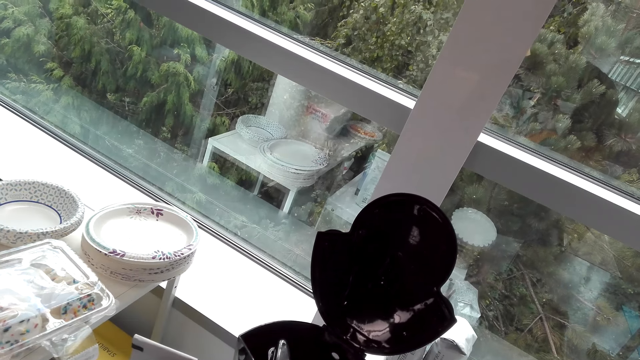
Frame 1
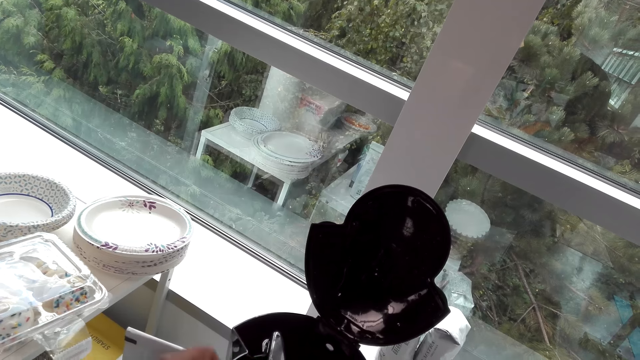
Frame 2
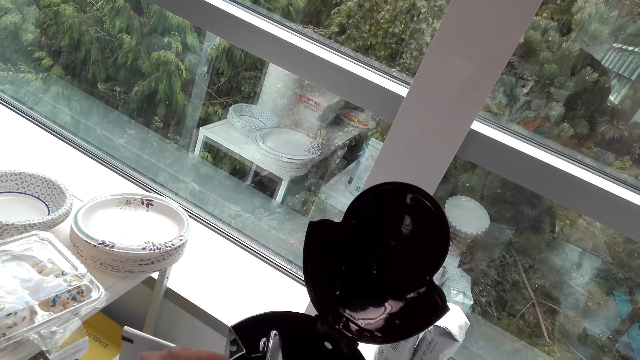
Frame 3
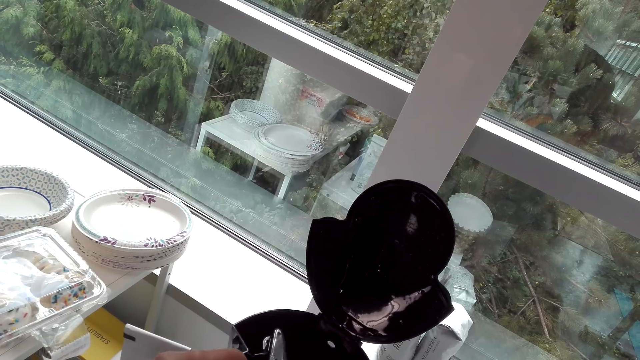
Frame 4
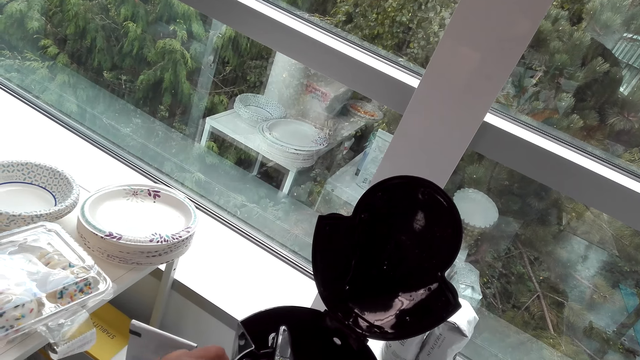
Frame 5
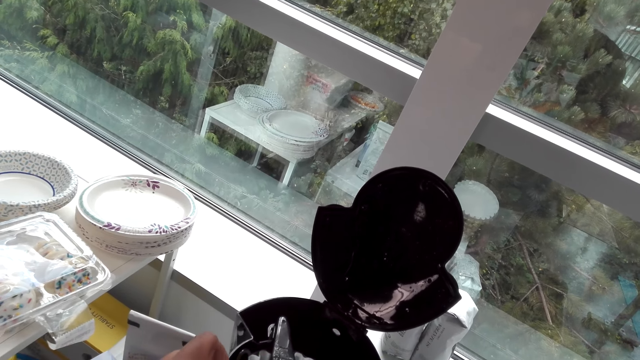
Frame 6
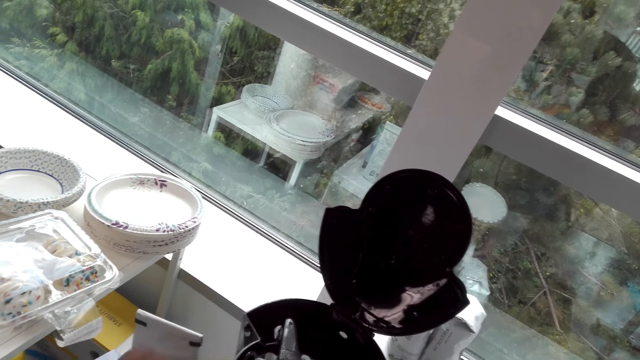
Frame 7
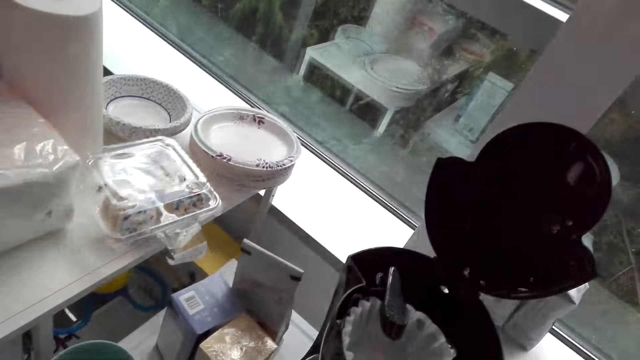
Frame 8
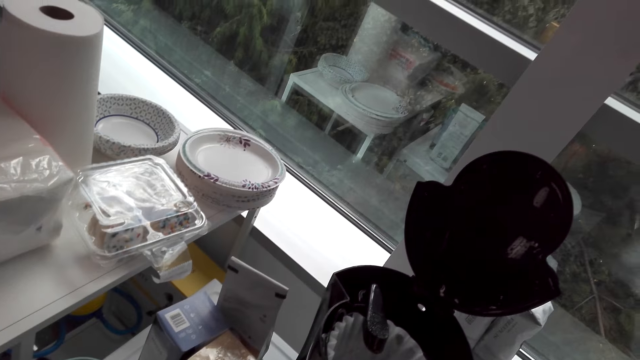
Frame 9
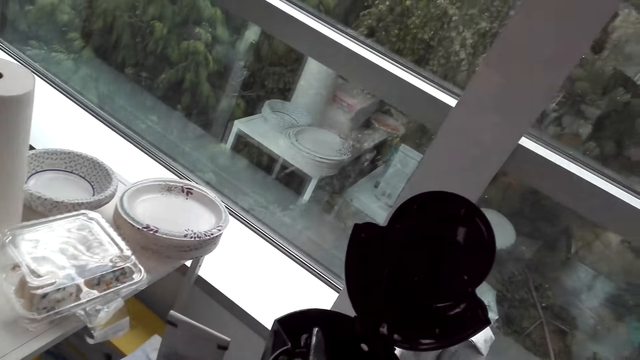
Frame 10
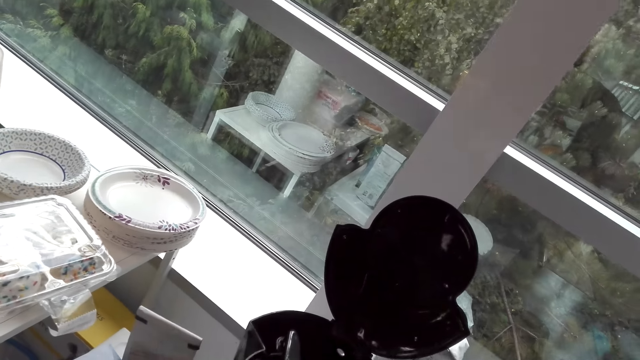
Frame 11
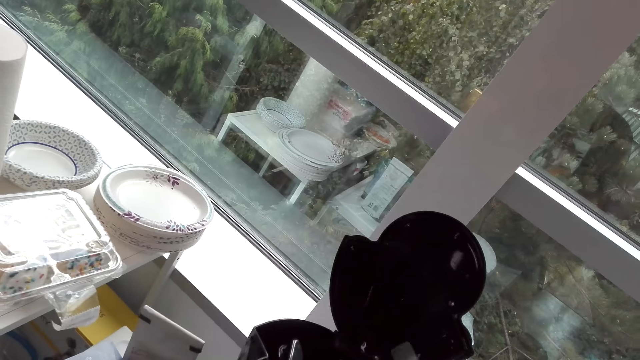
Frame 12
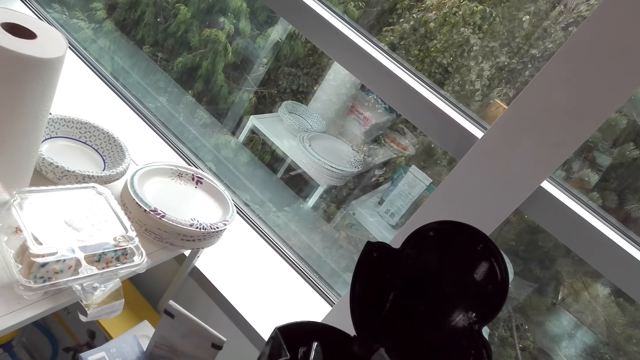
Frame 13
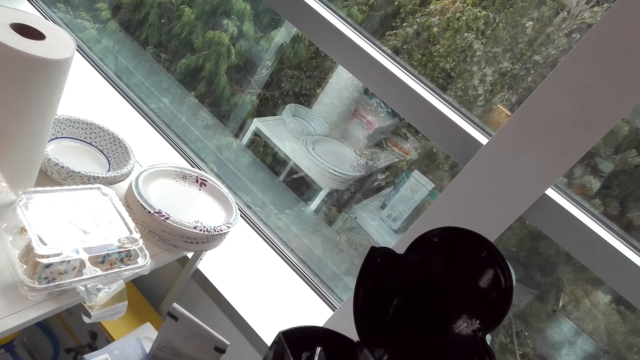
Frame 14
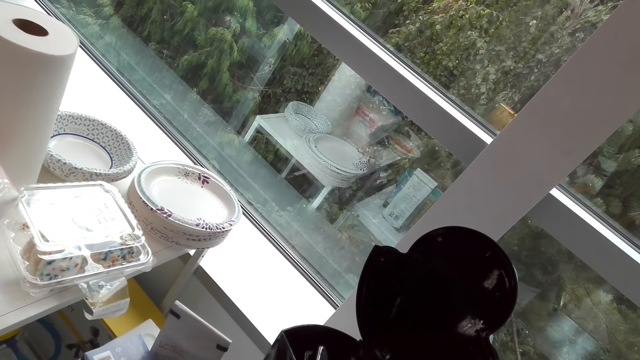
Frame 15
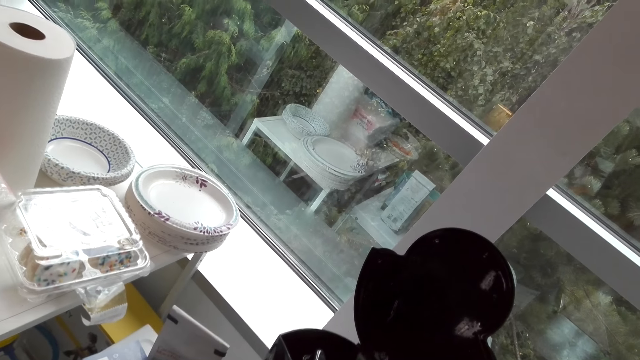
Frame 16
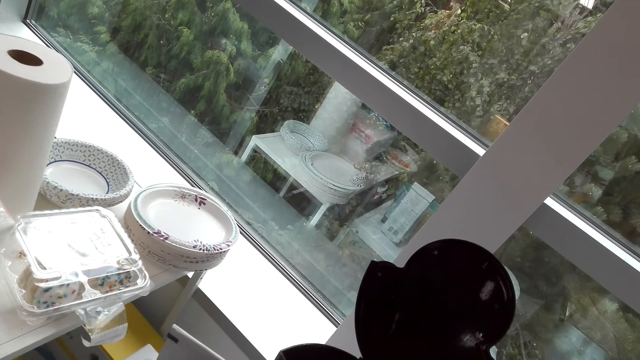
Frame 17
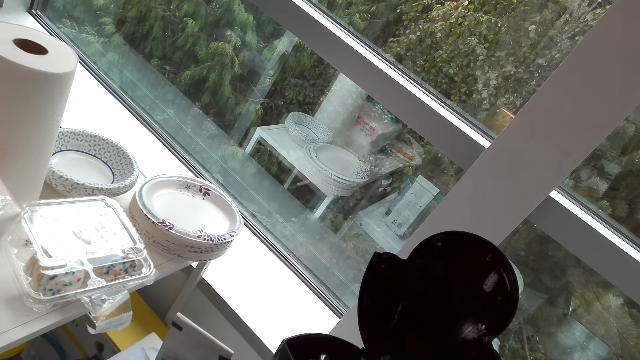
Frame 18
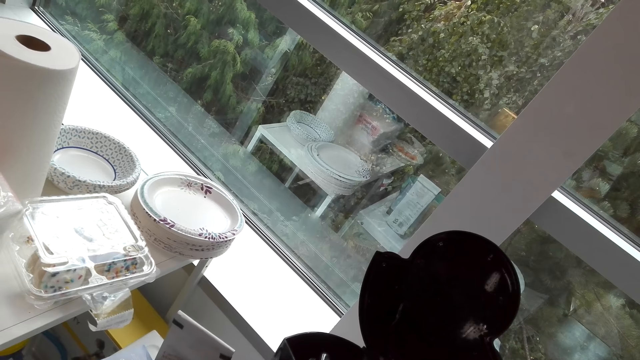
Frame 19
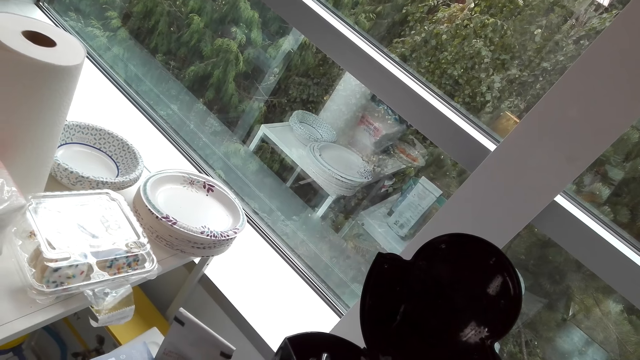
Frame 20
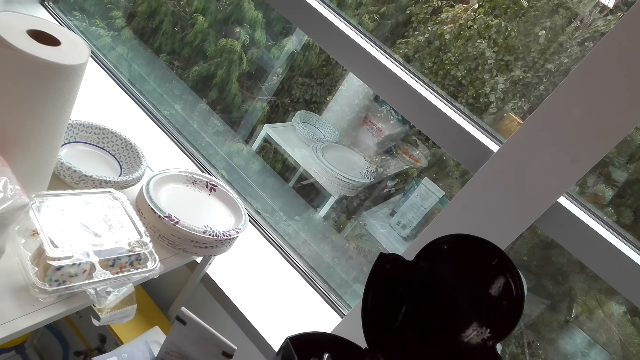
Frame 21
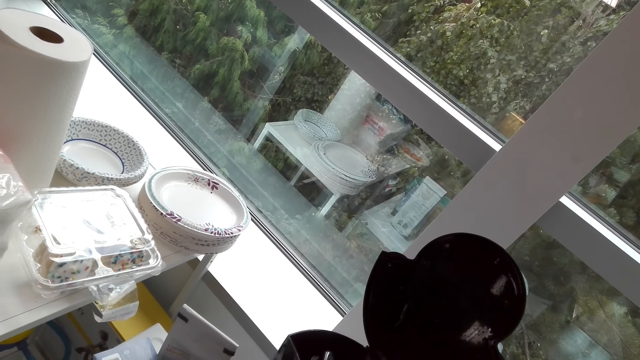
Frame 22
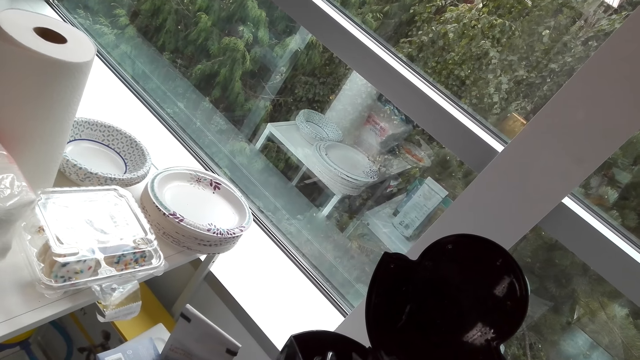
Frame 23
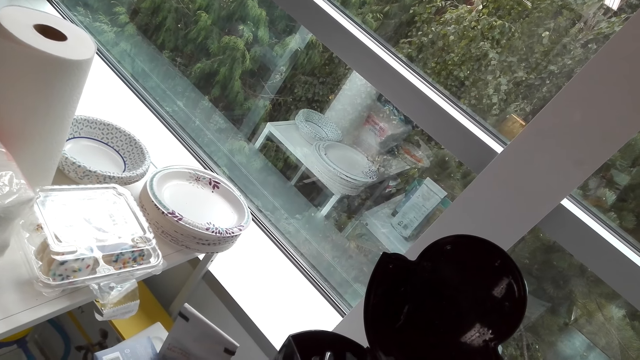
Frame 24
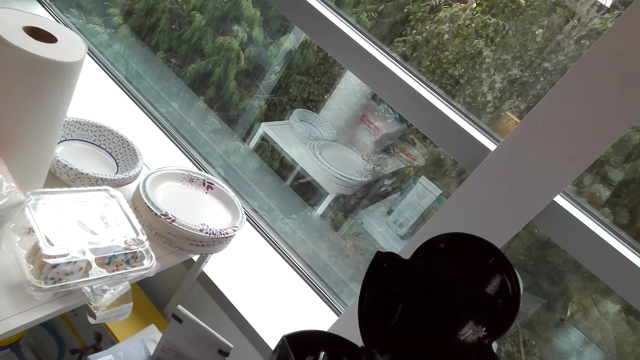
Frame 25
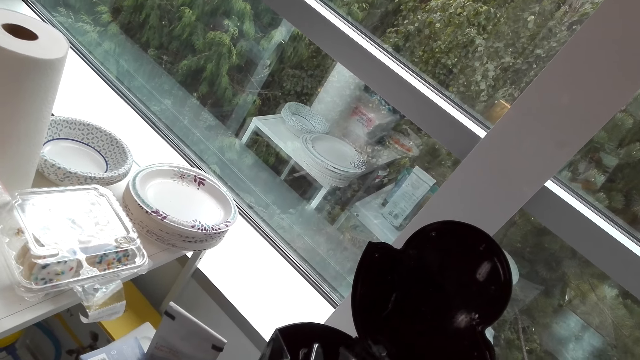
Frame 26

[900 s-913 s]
The camera wearer talks to a woman. The woman talks to the camera wearer.

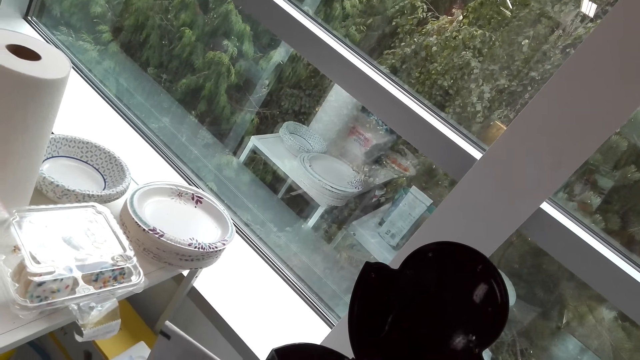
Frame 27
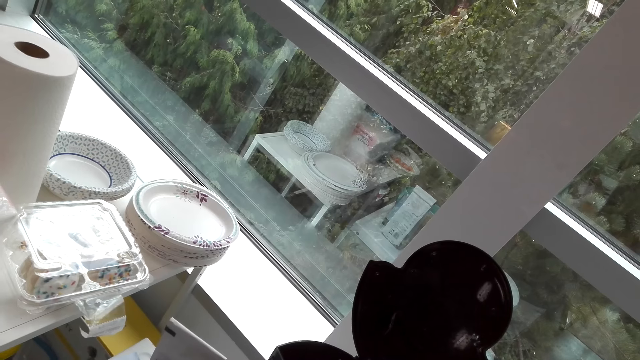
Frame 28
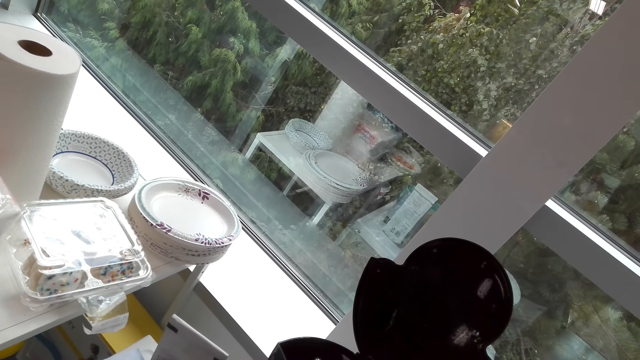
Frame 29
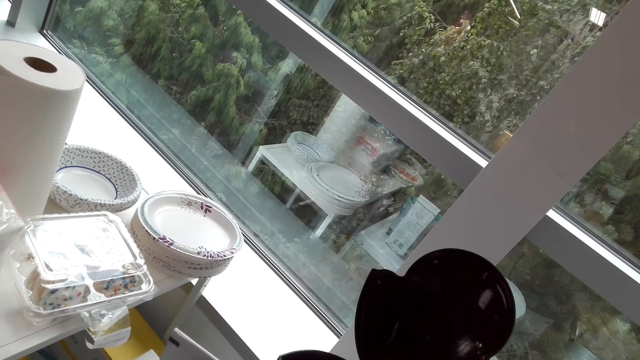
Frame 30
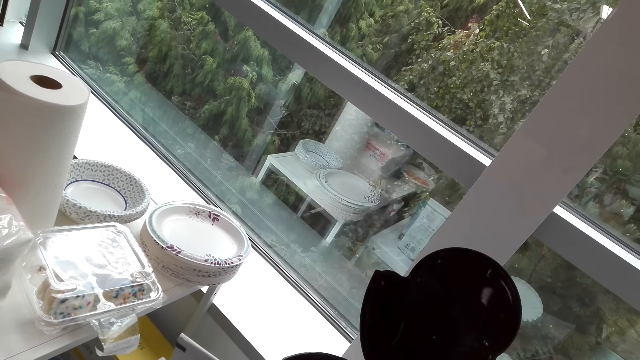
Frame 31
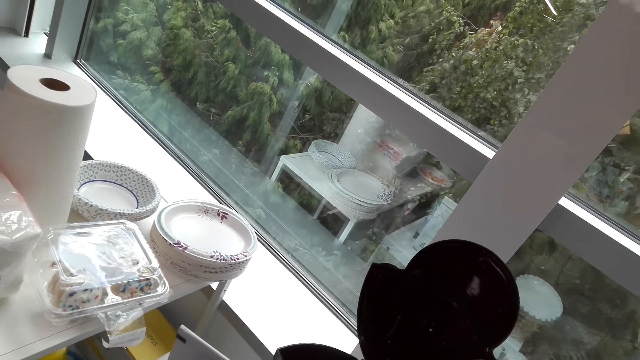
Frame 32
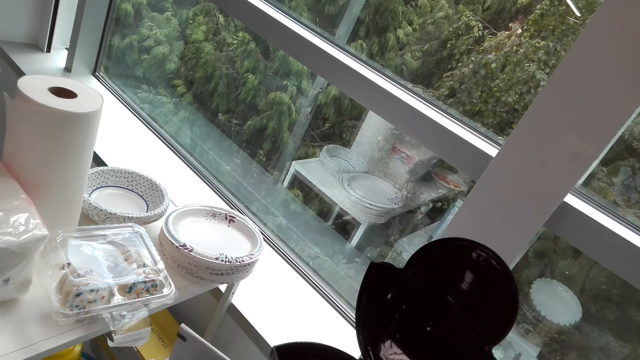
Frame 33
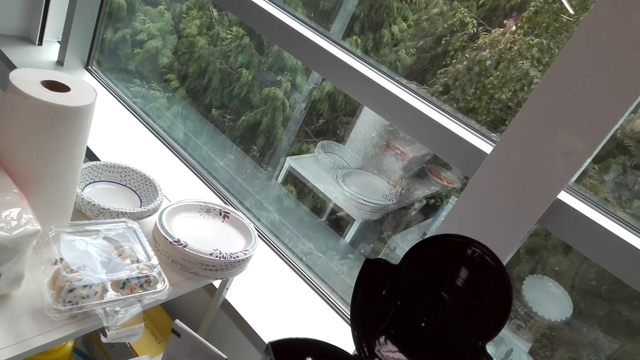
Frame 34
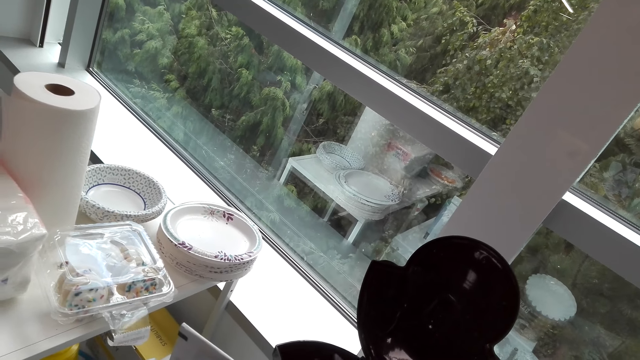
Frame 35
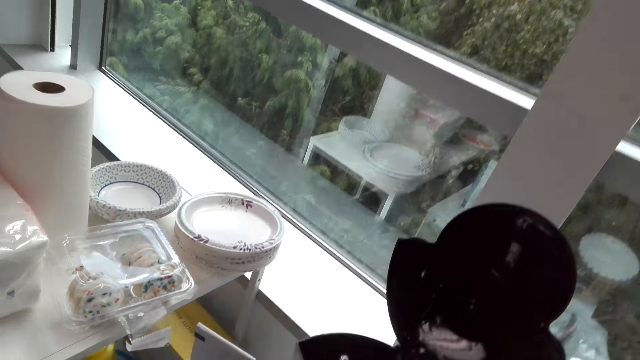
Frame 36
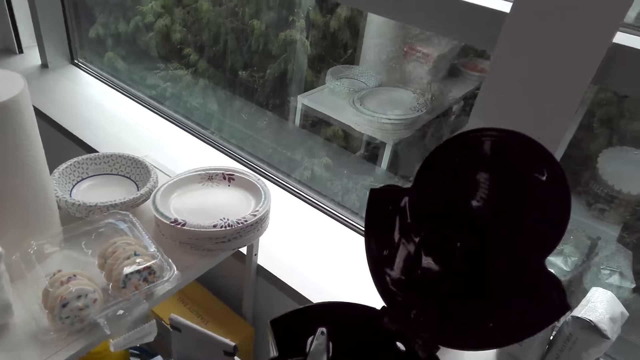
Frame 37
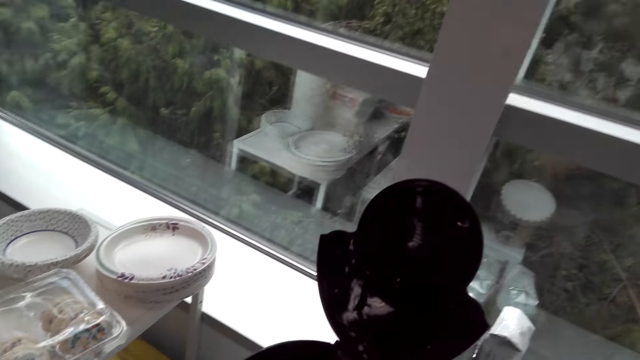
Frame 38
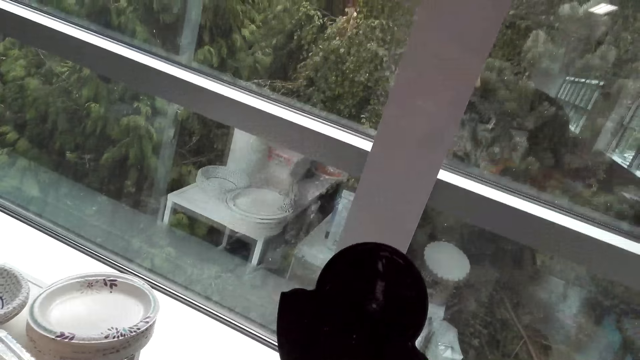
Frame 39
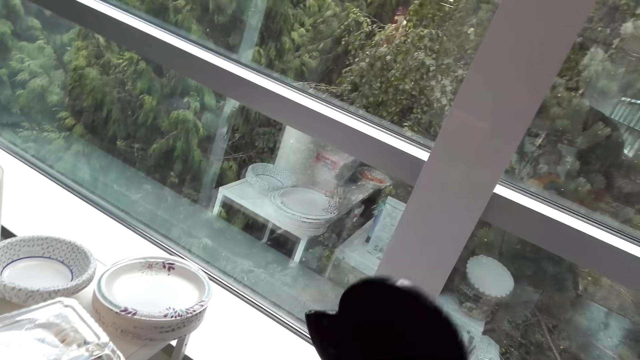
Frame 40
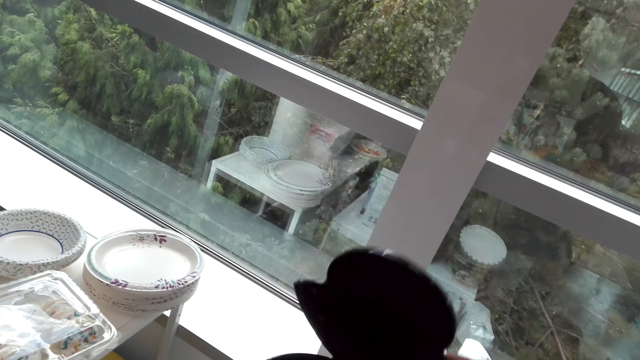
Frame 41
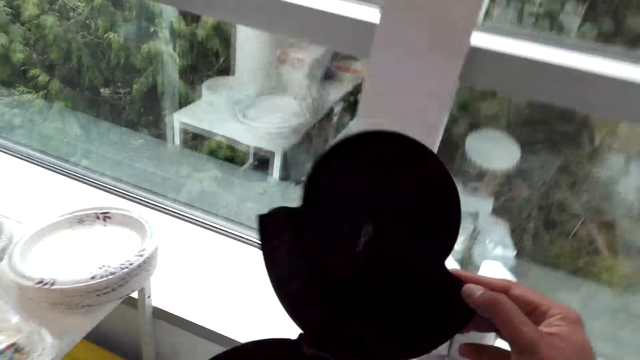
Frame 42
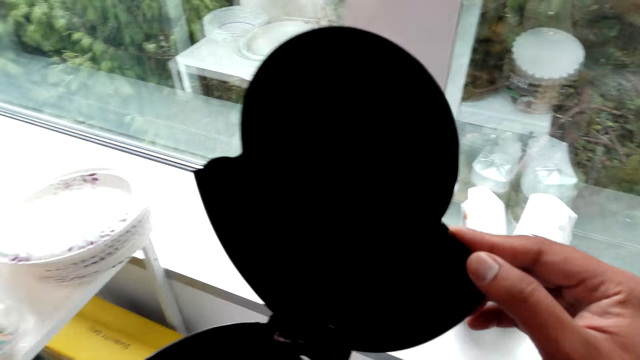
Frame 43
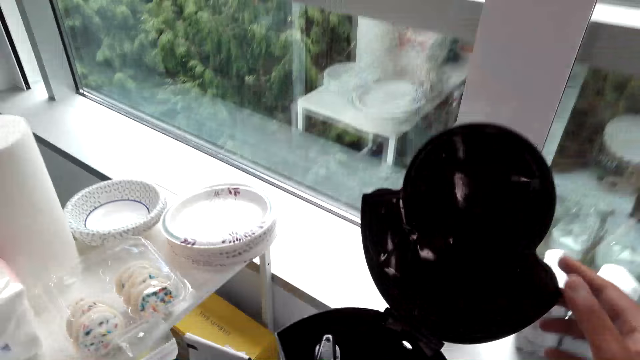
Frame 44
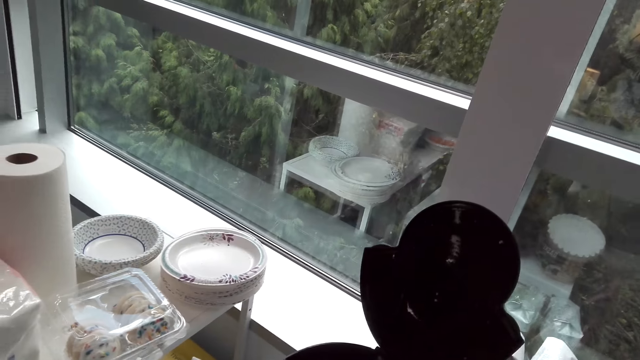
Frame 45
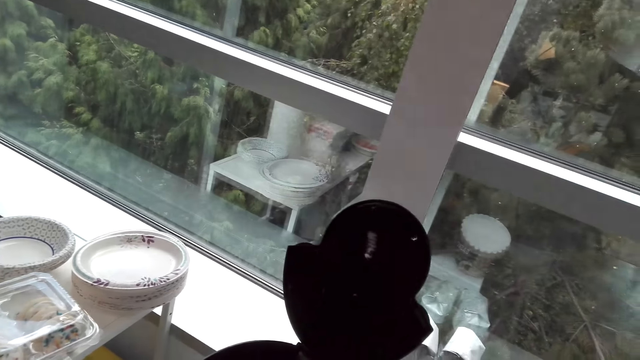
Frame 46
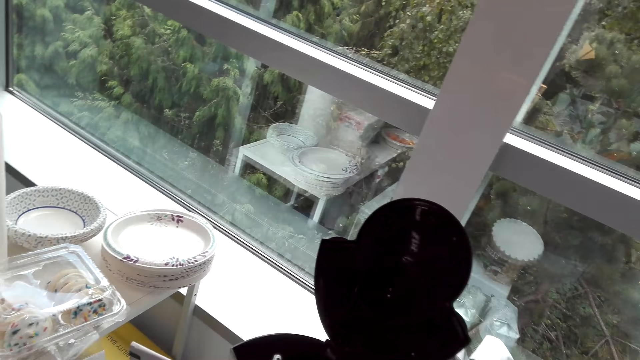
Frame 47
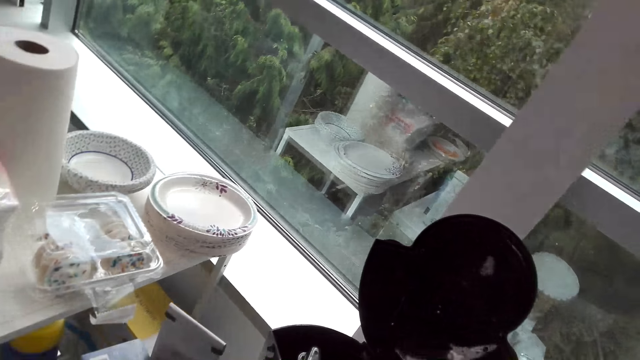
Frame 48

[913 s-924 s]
A lady takes the camera wearer around the showroom. The camera wearer talks to the lady. They hold something. They touch something in the showroom. The lady talks to the camera wearer. The camera wearer looks at something.
